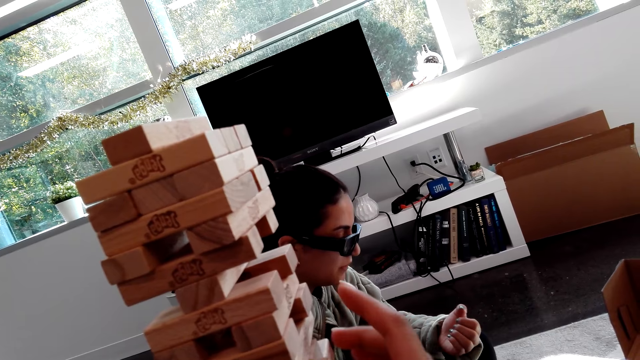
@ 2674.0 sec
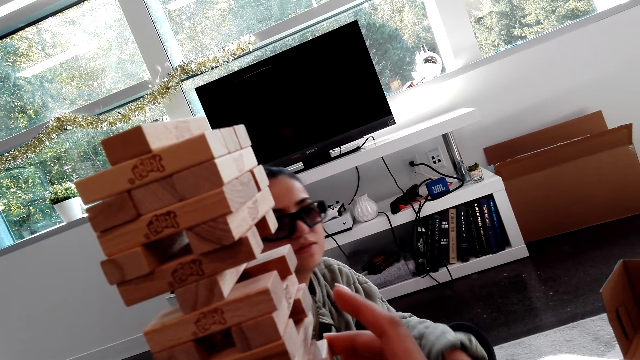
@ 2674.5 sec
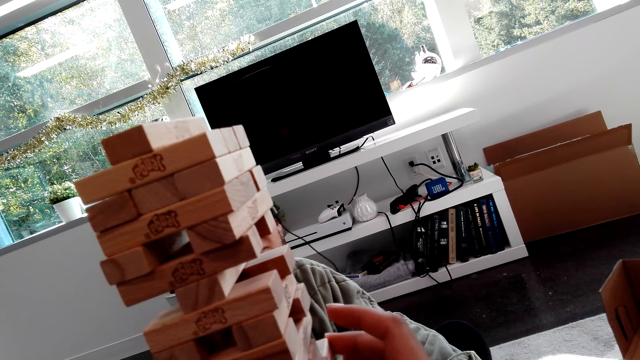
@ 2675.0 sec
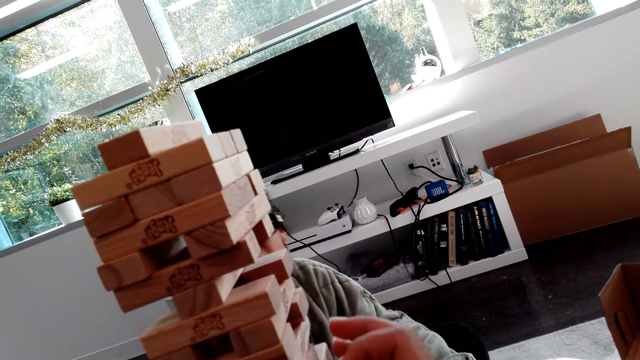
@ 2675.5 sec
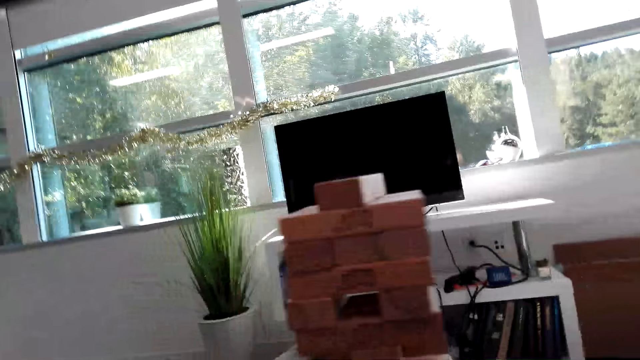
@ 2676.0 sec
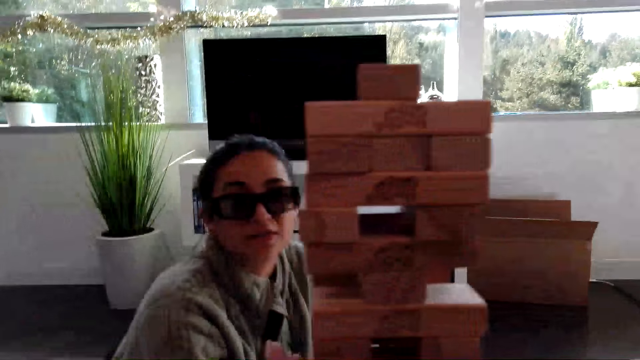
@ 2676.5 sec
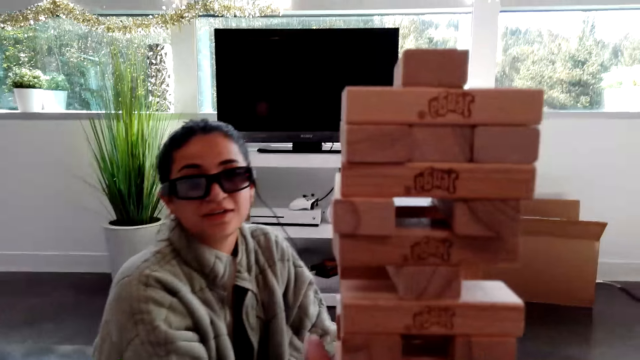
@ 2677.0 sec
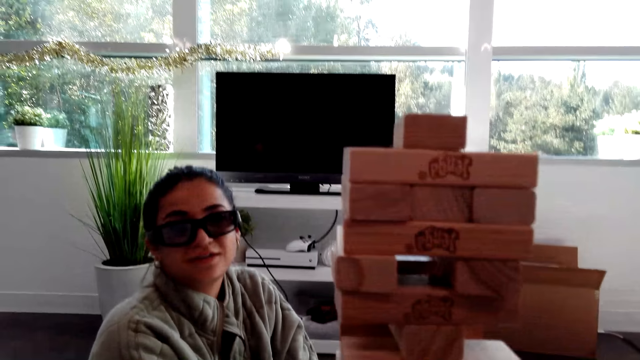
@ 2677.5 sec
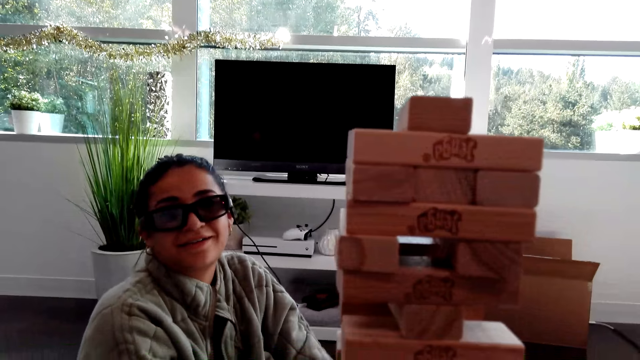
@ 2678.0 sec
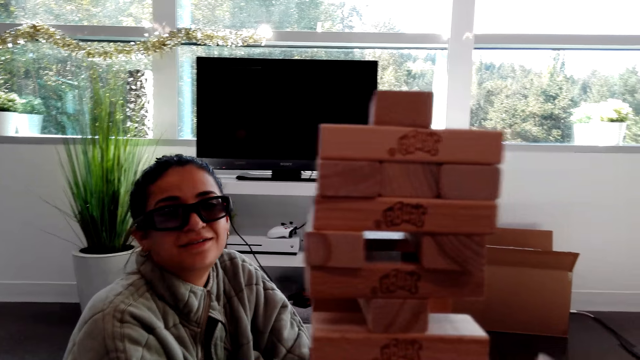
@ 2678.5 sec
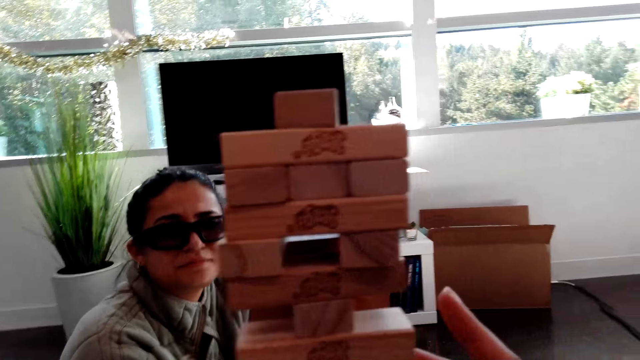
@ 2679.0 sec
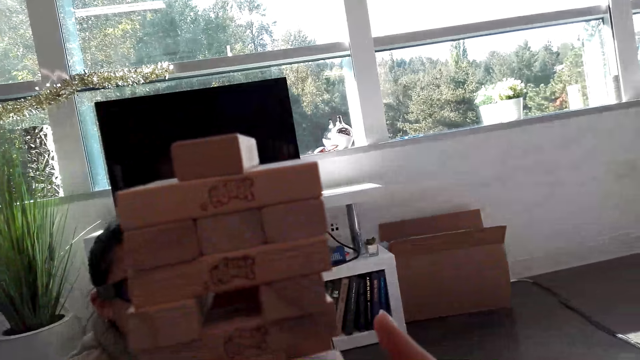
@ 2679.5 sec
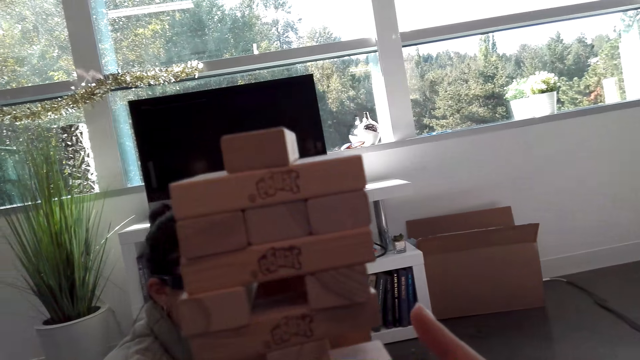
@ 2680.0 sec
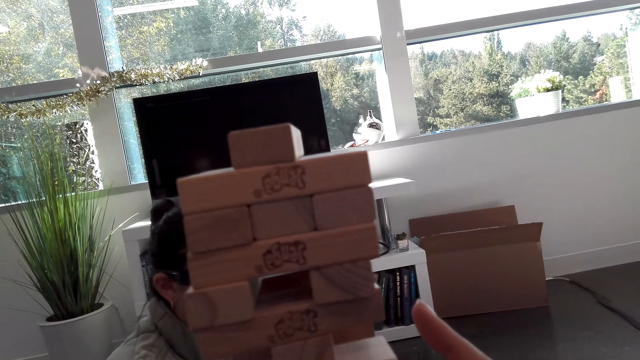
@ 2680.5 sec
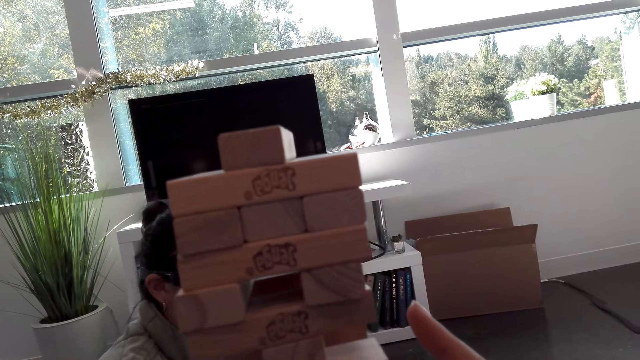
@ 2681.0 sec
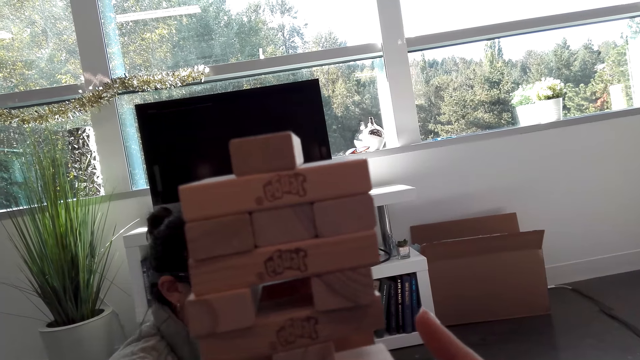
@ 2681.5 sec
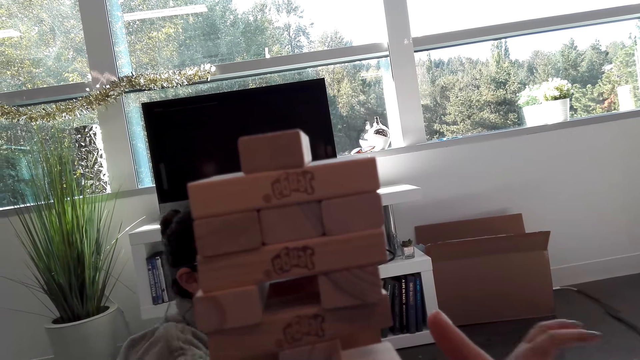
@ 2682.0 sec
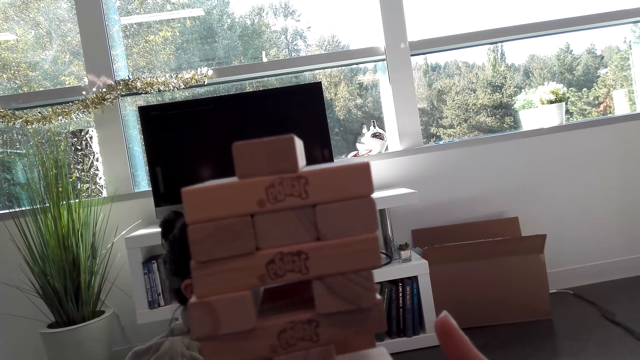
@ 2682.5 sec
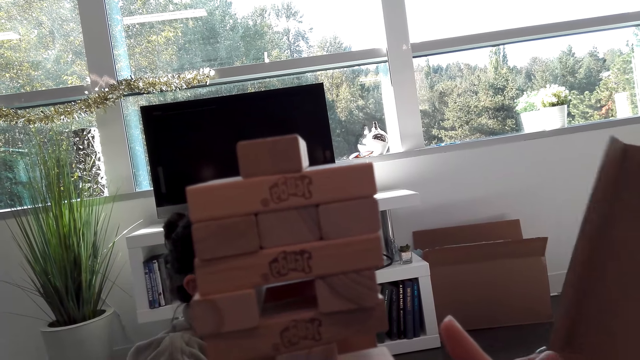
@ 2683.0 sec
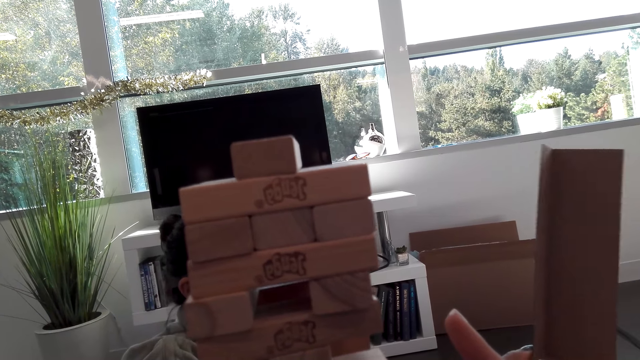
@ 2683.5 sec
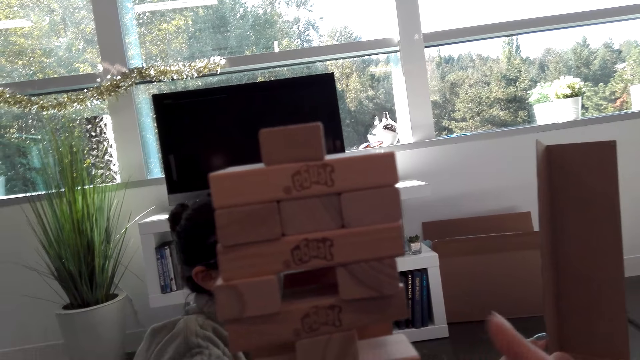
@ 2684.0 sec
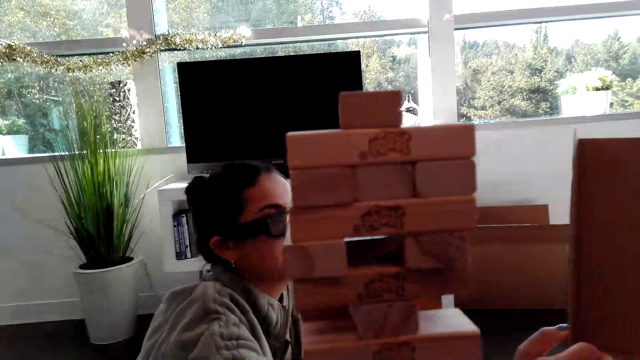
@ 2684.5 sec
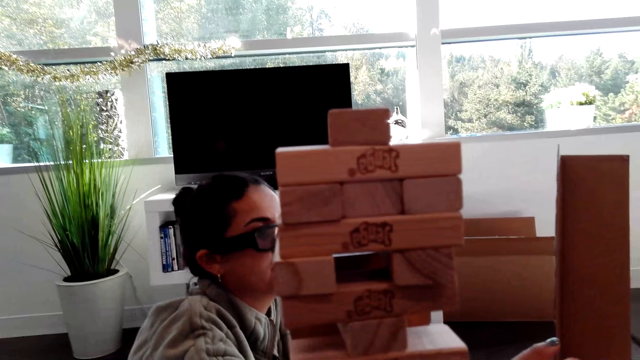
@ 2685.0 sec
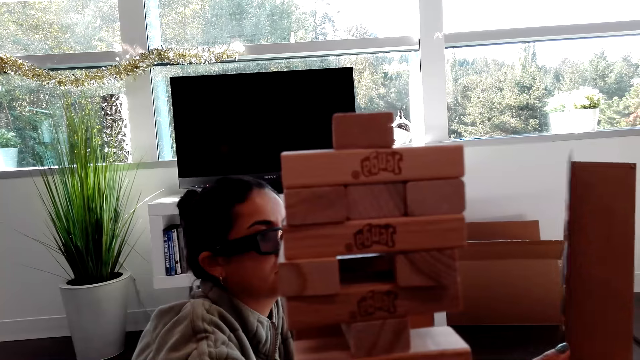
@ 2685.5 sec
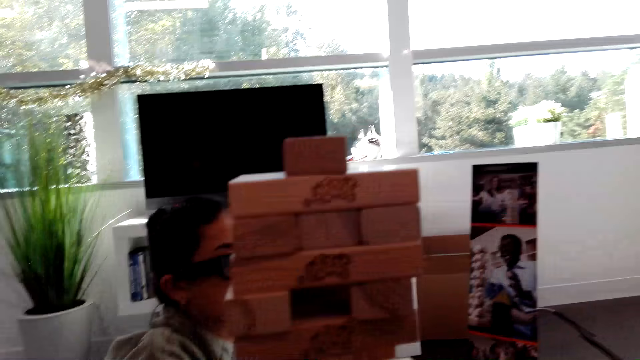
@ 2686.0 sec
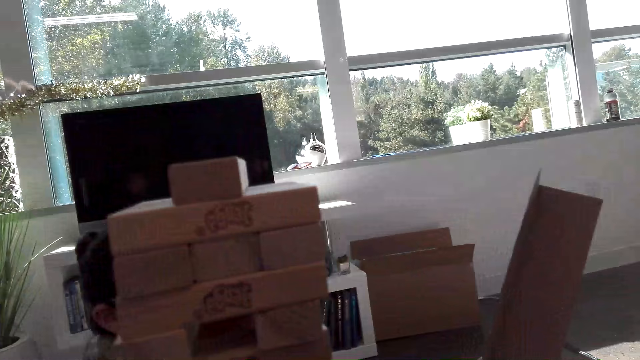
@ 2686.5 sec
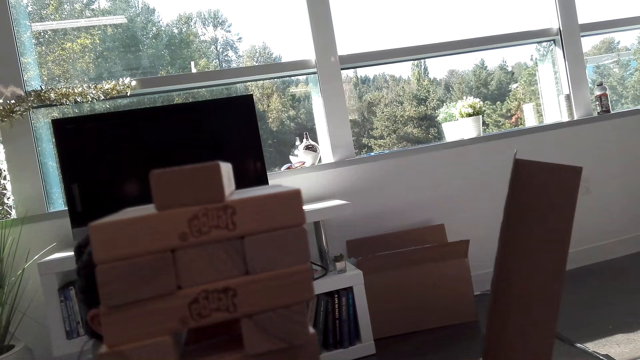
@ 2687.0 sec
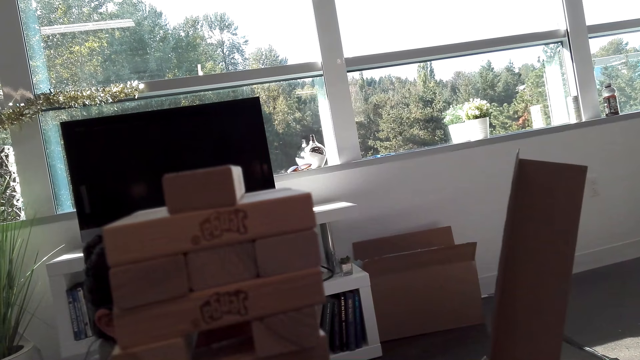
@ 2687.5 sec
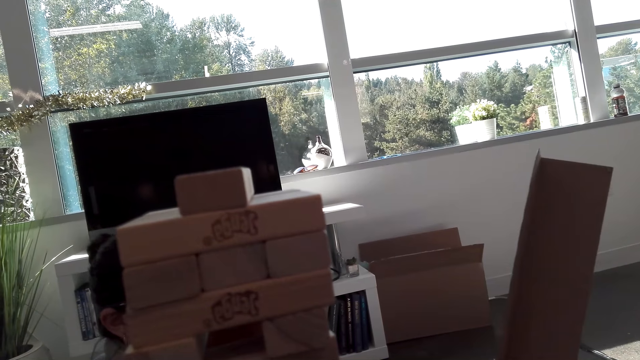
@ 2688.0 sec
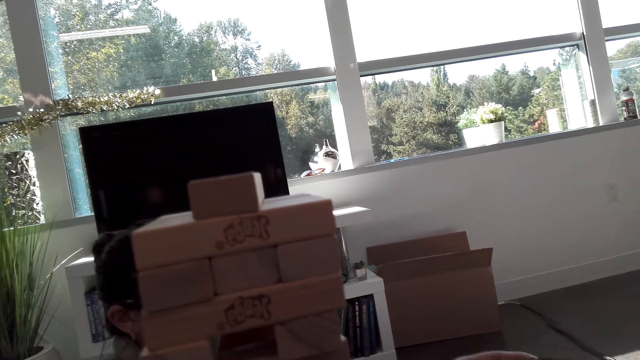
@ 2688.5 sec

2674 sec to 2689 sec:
The camera wearer looks at the tower wood block. They do something. A person holds a piece of paper. The person shows the paper to the camera wearer.

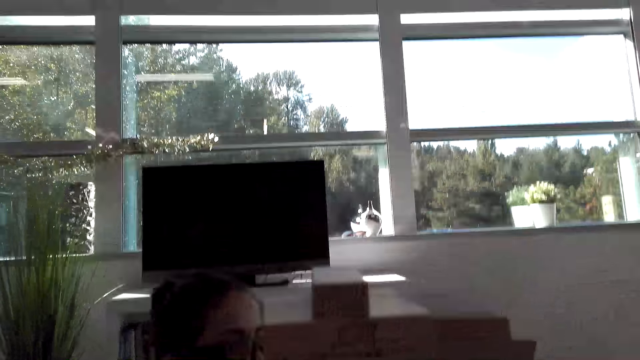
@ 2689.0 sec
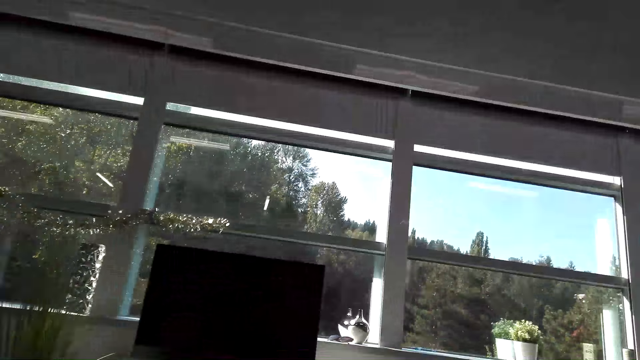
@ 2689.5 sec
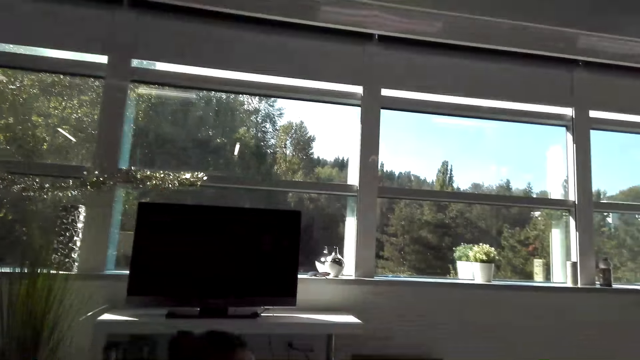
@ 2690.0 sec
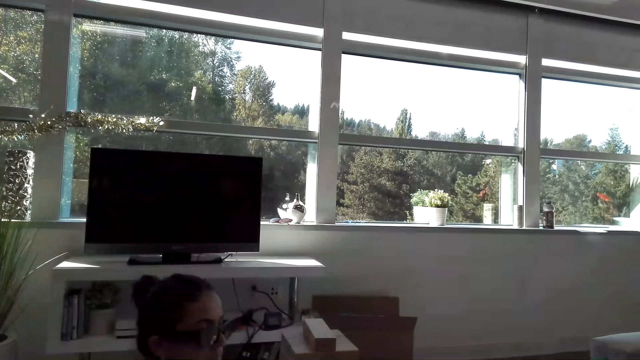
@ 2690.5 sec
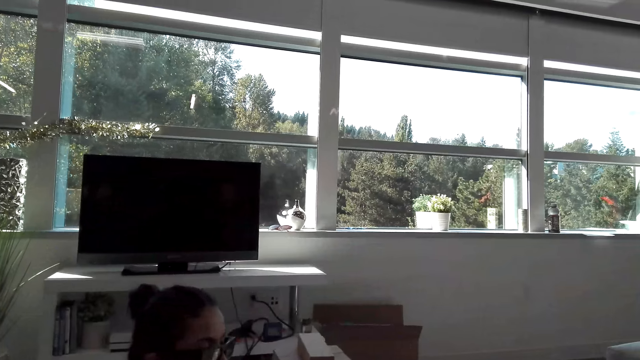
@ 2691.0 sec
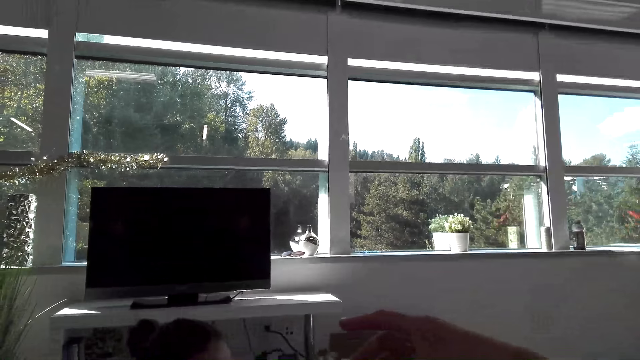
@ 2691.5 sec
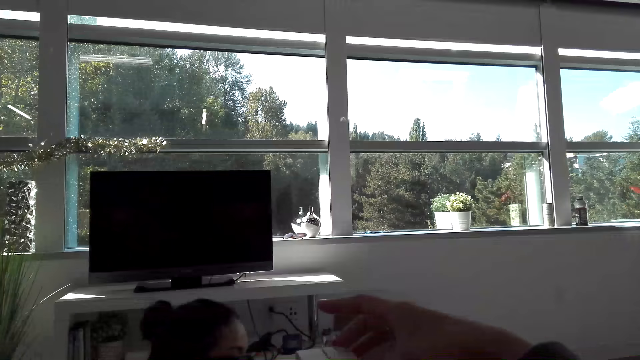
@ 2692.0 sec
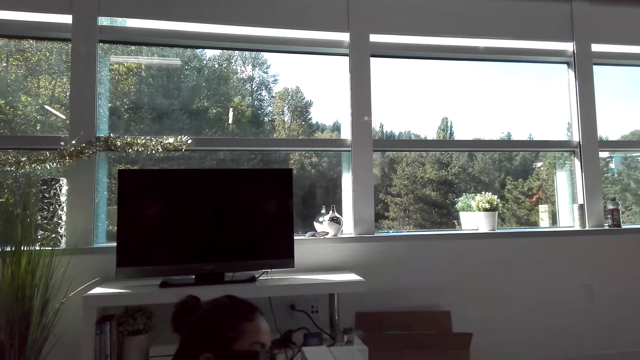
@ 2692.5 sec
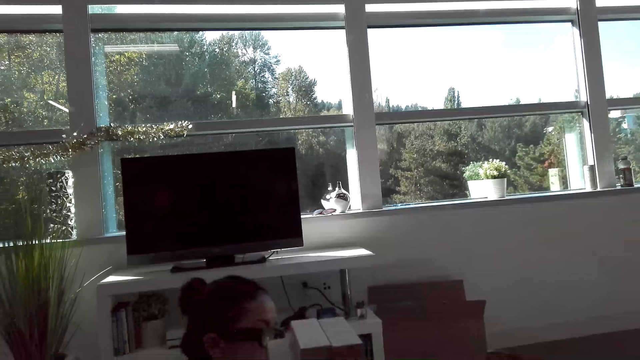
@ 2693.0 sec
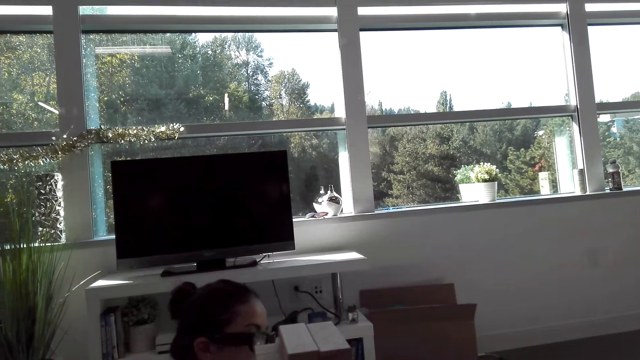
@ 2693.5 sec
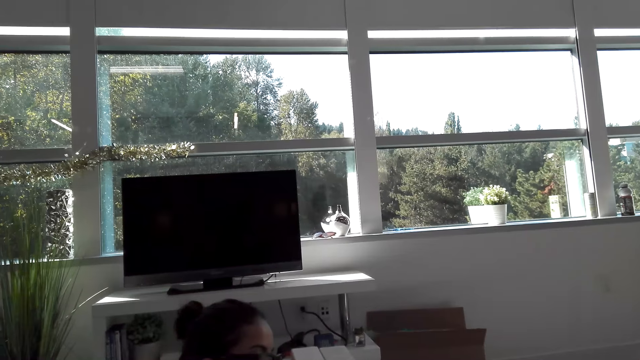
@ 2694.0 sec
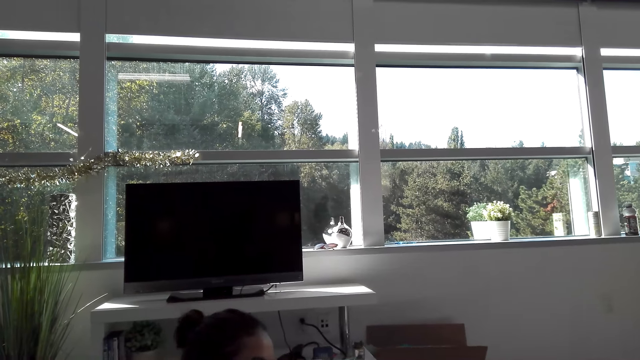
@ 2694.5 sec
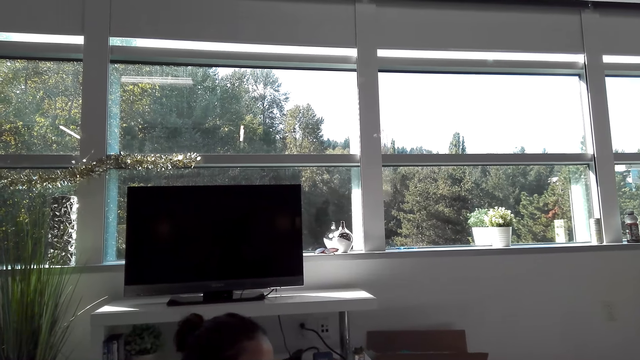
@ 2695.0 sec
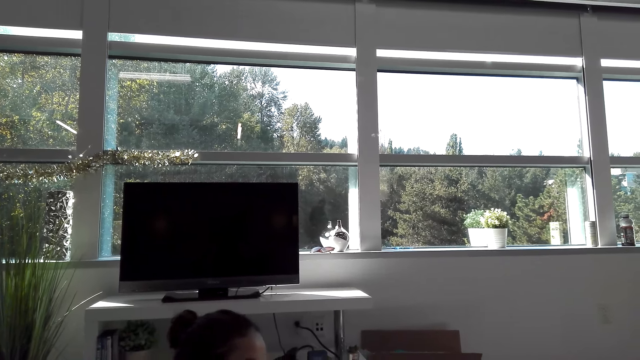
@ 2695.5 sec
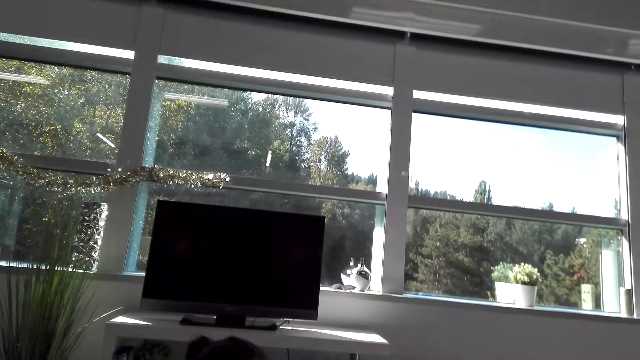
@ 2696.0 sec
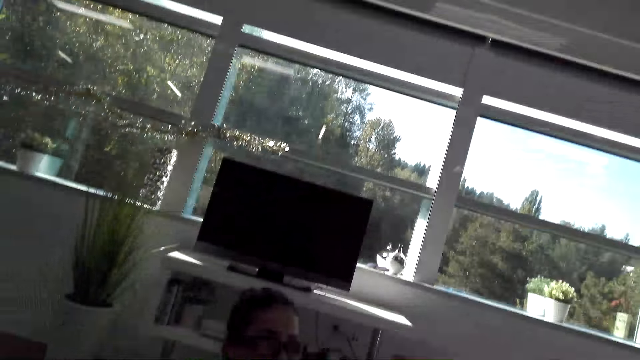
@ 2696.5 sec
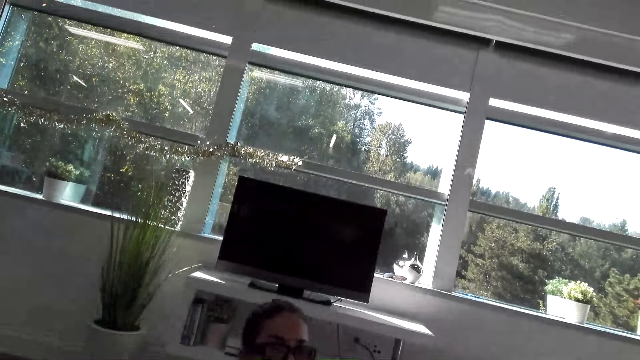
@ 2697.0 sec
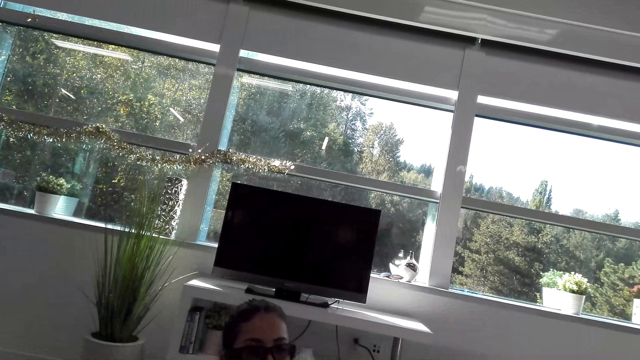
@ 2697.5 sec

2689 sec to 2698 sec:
The camera wearer looks around the room. She does something. She moves her hand. She looks around the room.
